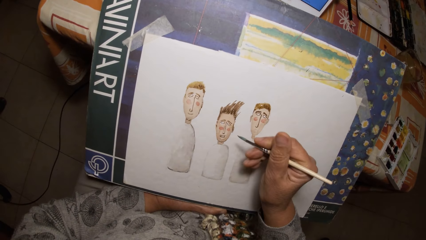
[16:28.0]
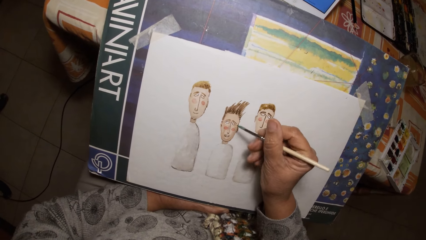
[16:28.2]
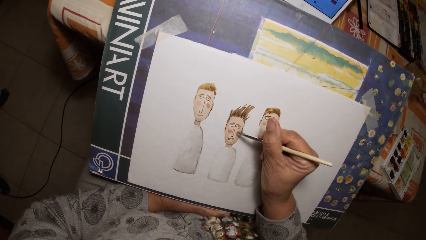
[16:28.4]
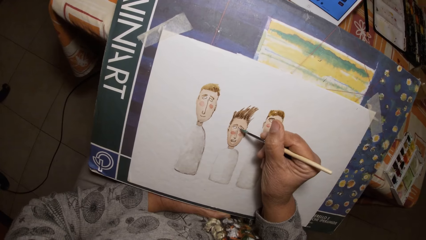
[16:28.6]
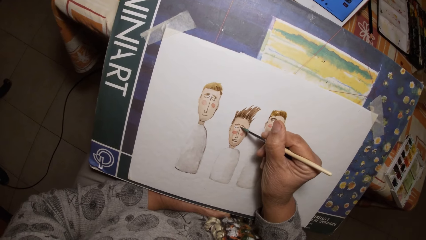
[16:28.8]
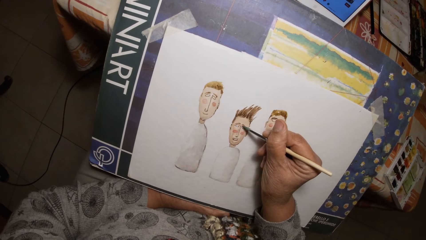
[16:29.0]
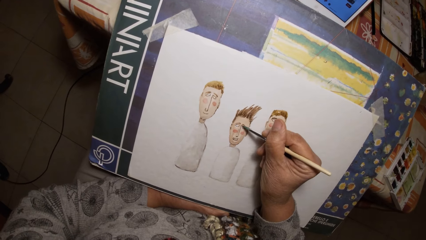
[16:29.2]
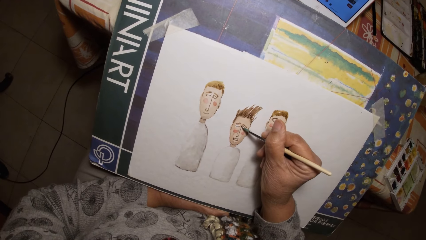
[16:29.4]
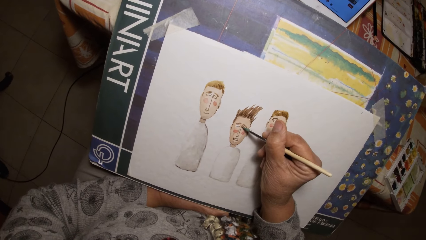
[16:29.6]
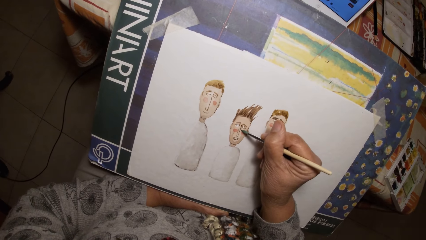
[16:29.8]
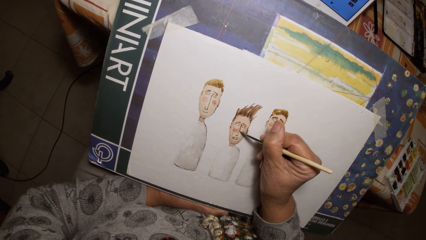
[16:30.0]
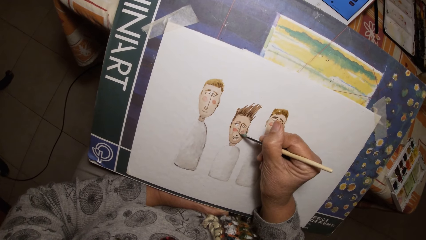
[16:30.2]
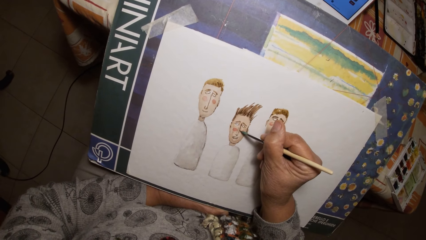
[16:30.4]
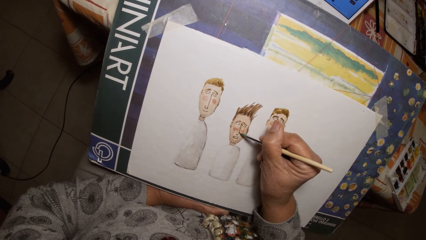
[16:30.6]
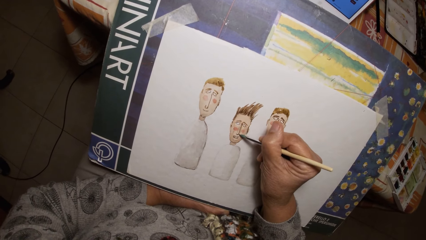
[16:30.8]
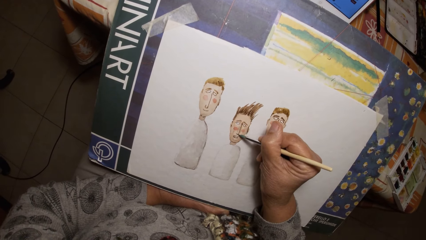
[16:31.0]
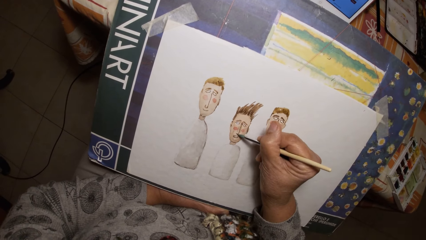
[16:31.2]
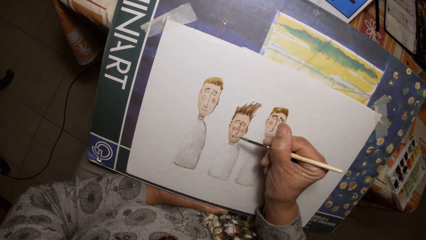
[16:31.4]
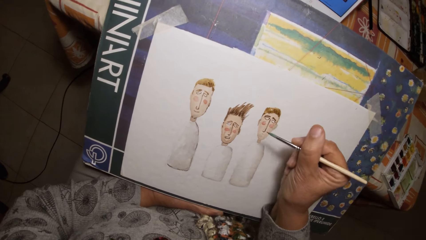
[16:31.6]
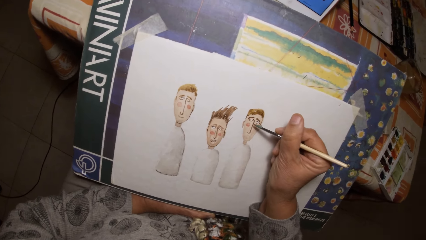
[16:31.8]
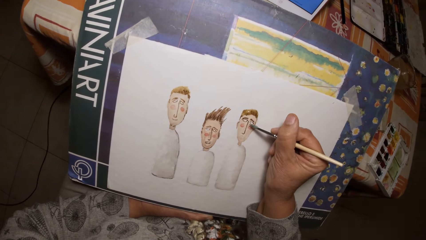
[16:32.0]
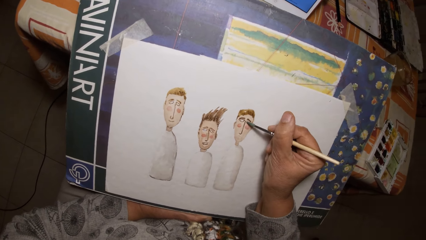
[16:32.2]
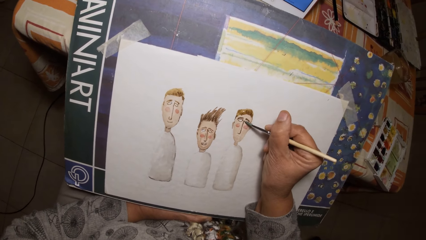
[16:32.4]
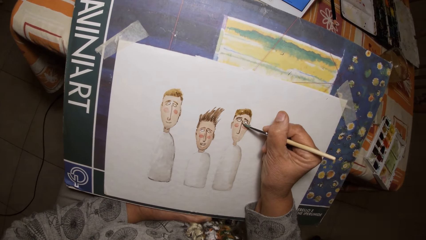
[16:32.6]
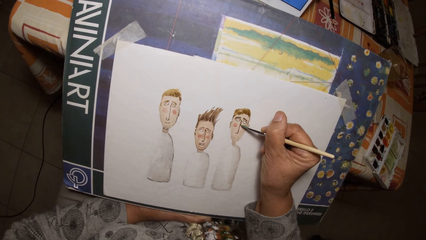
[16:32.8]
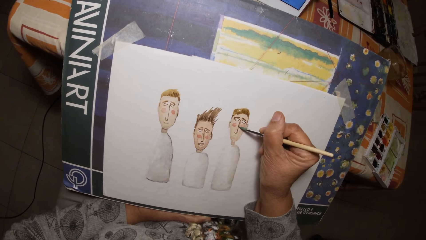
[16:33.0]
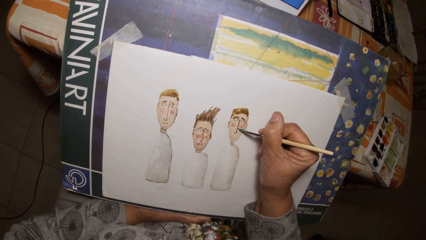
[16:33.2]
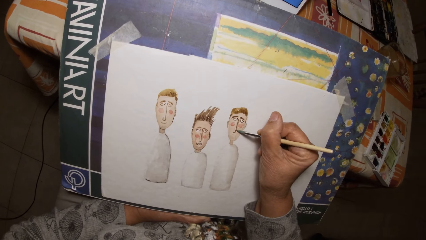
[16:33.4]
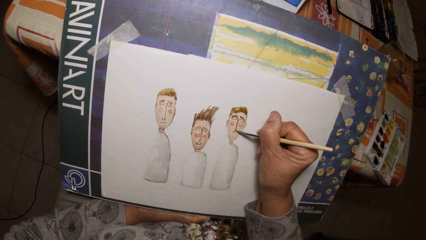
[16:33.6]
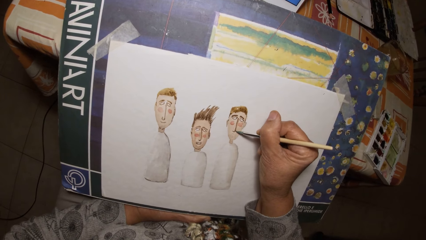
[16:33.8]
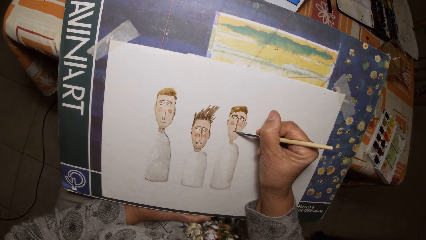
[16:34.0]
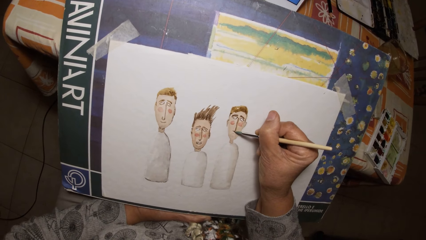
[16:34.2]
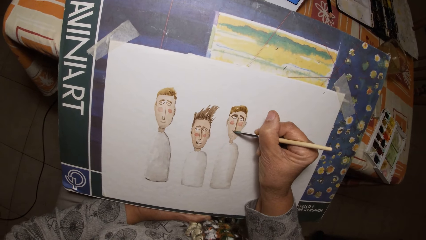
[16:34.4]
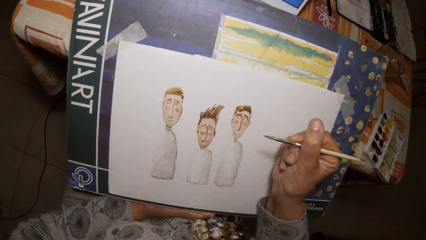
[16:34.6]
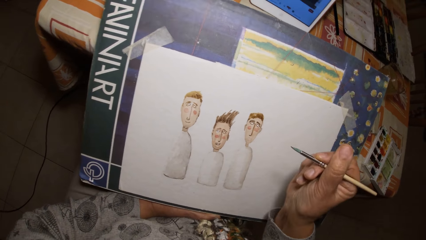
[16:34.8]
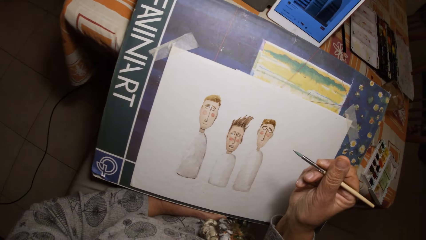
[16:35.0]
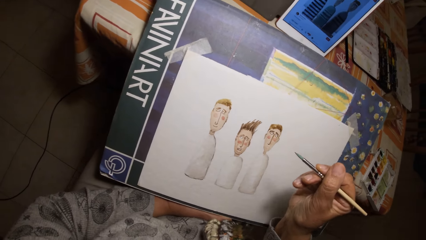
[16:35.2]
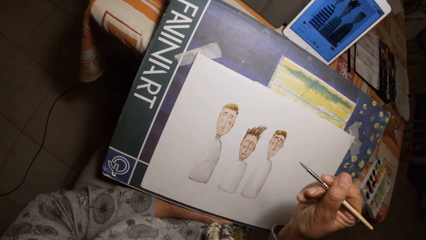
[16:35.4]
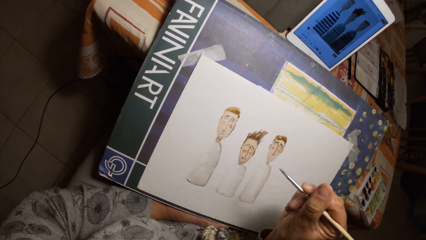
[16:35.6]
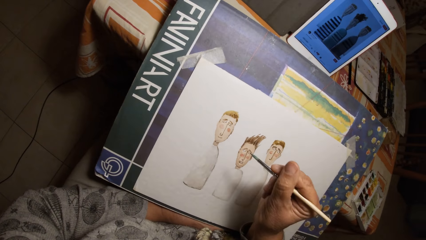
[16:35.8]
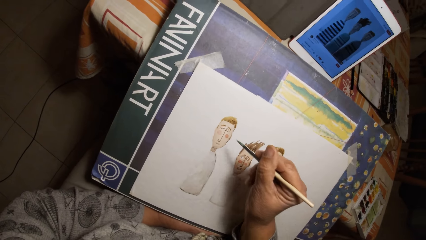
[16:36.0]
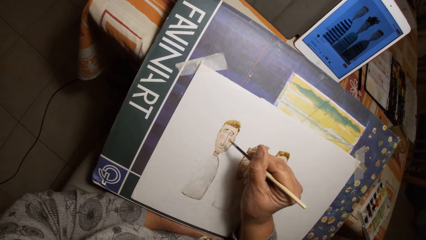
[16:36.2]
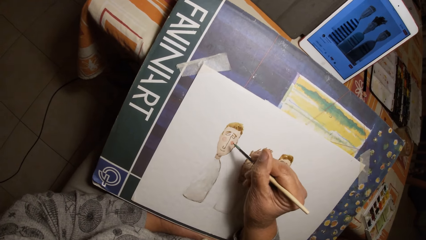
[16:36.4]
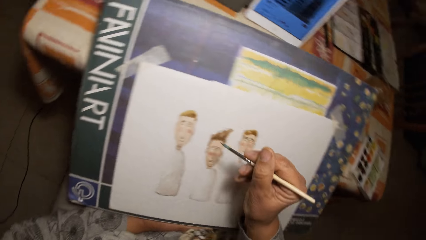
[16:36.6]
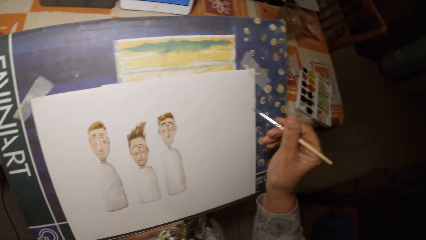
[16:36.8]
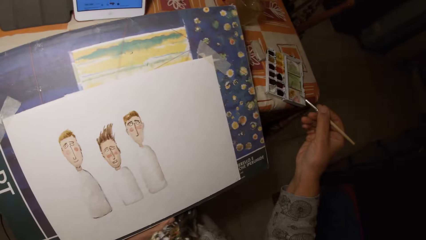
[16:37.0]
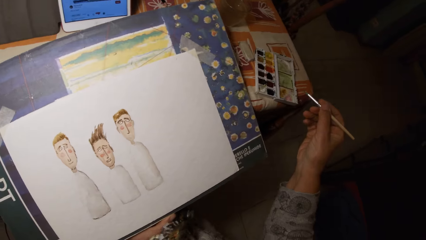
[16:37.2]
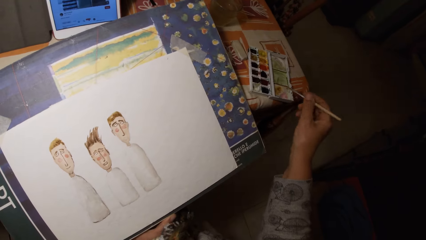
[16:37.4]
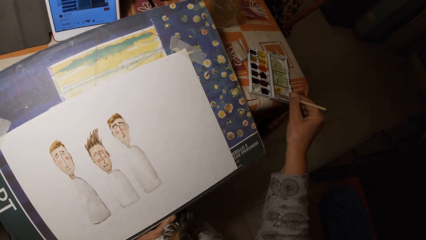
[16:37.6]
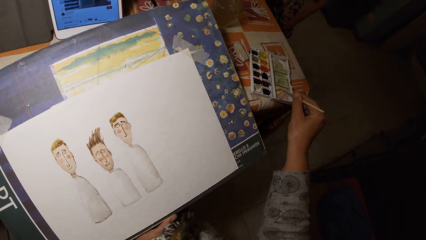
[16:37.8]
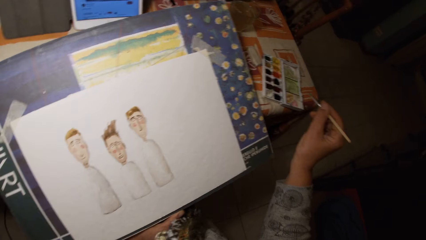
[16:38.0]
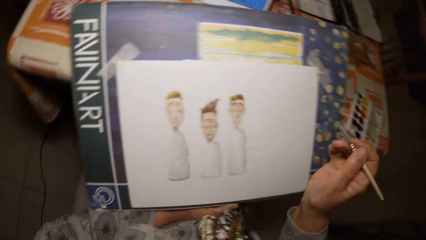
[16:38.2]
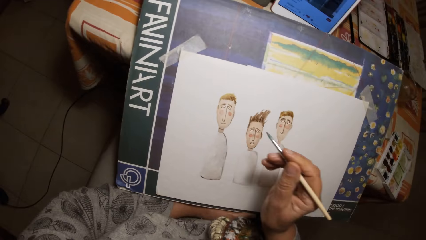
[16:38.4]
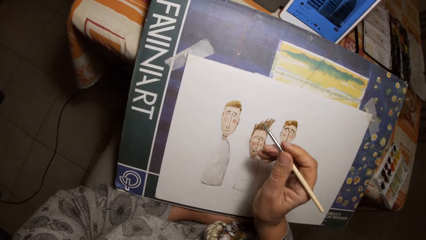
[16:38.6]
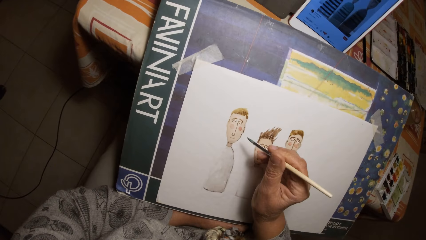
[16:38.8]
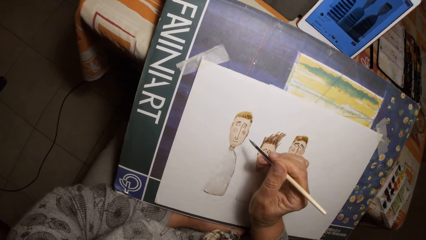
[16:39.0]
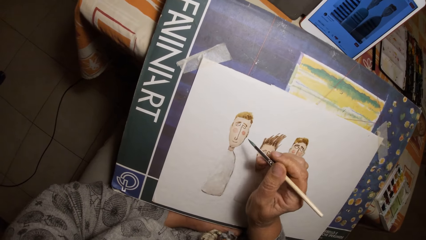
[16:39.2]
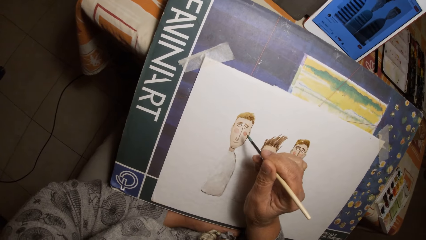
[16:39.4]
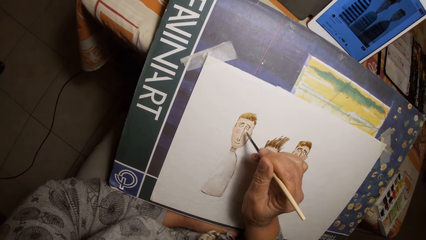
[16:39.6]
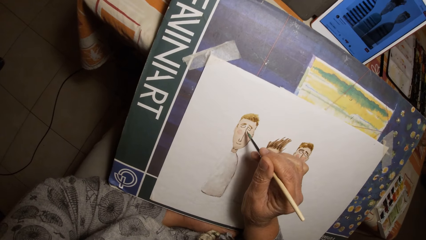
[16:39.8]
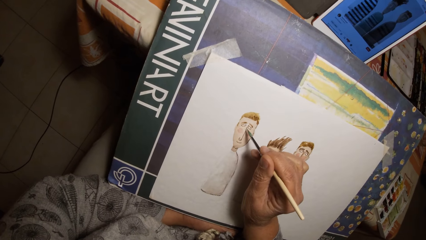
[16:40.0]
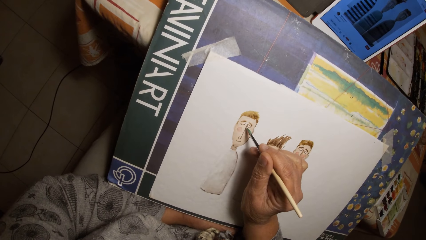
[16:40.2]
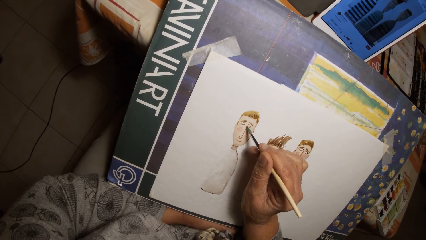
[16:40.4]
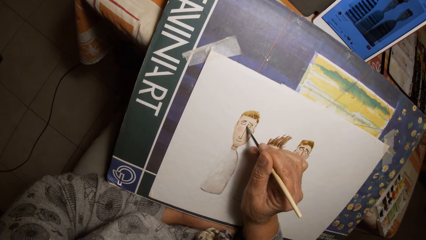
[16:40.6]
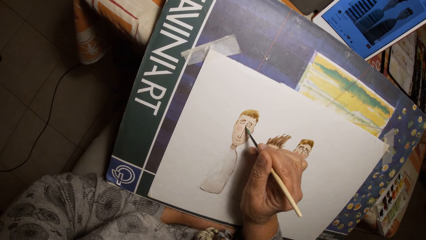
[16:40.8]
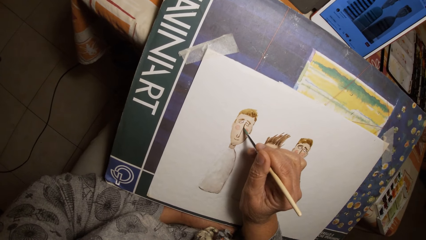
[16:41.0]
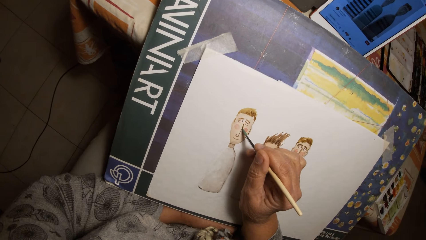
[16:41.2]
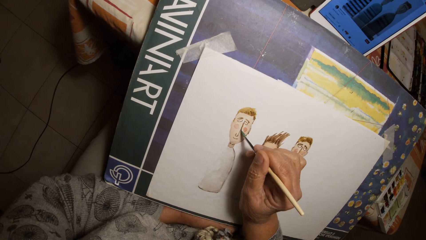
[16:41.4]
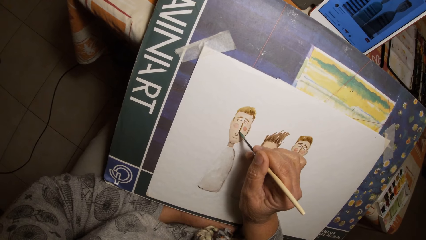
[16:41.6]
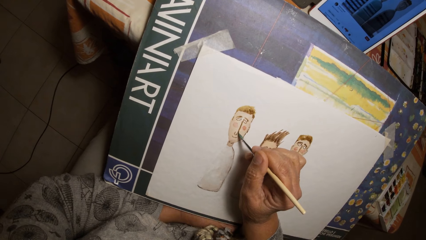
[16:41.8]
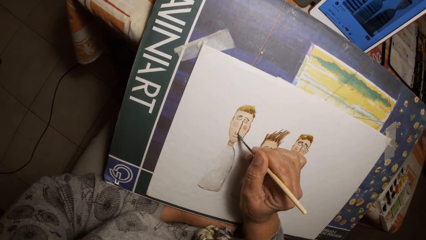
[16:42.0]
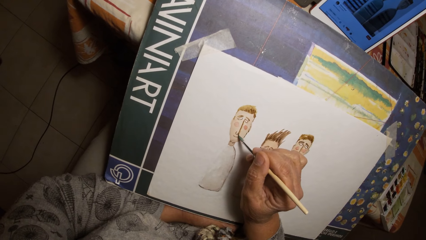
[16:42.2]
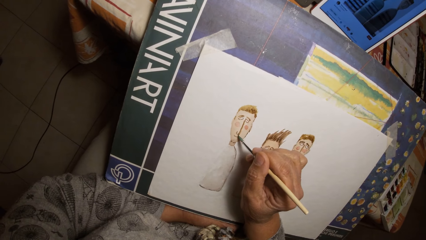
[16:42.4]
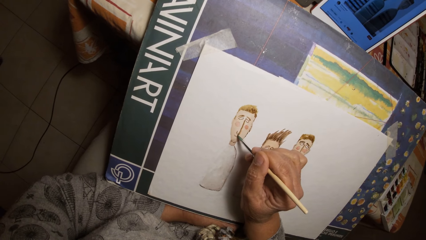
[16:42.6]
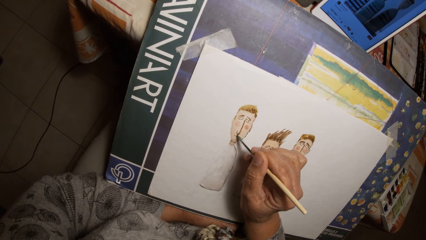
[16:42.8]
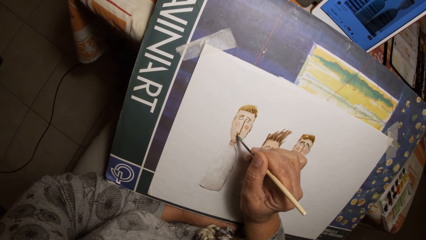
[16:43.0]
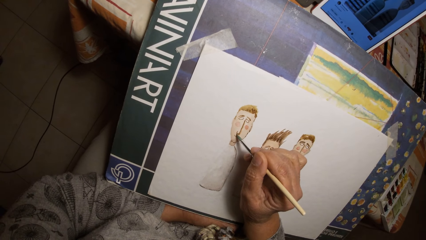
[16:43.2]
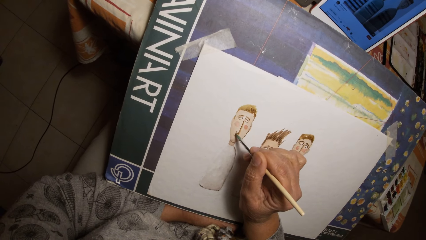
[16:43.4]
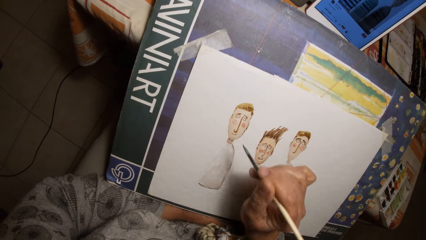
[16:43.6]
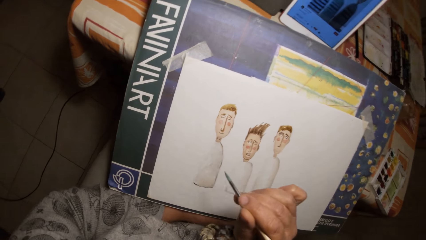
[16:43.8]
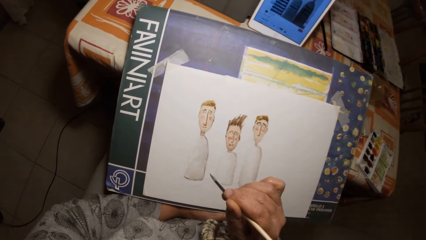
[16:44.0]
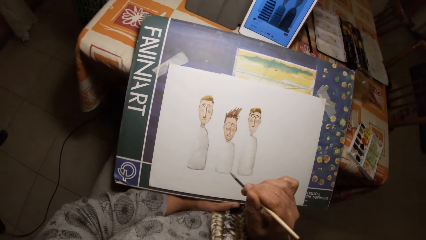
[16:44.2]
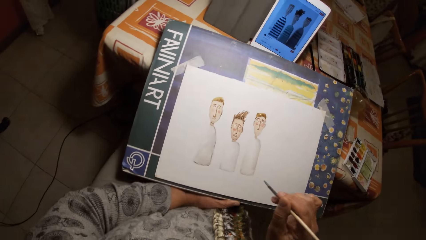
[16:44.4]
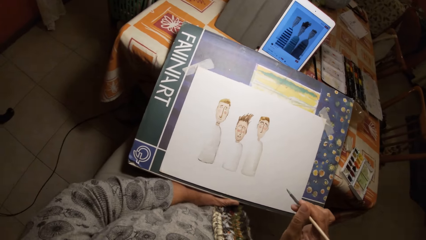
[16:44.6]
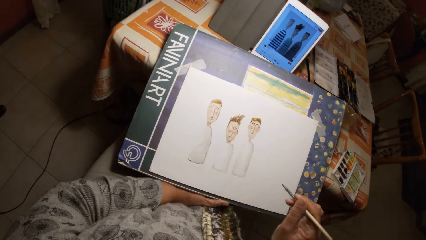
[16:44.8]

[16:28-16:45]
The camera wearer paints the paint palette cover with the paint brush in his right hand. He draws on the paper with the painting brush in his right hand.
